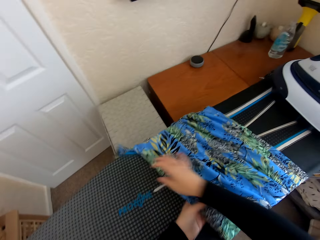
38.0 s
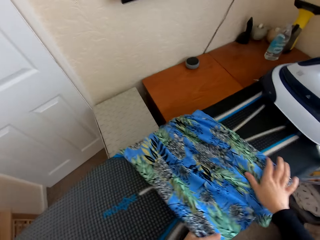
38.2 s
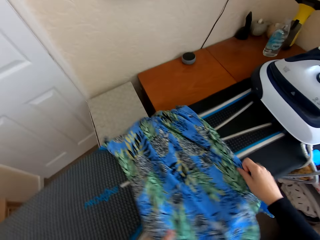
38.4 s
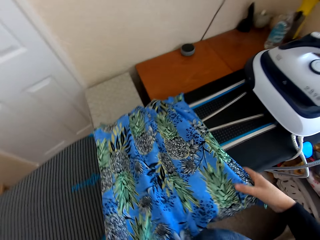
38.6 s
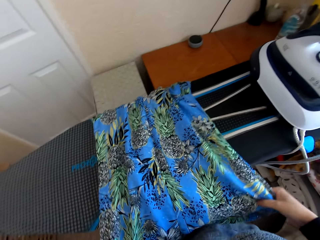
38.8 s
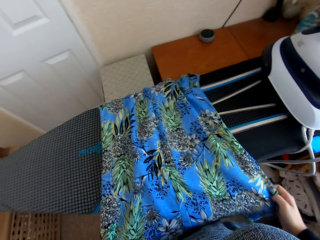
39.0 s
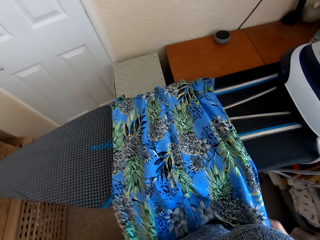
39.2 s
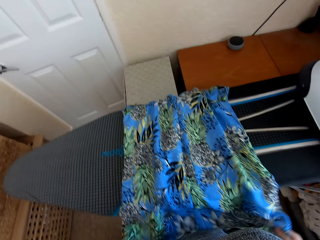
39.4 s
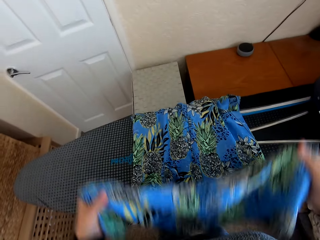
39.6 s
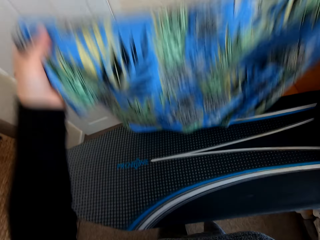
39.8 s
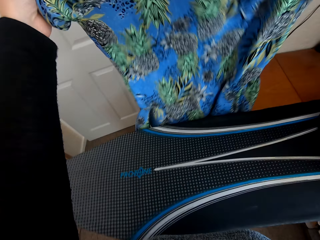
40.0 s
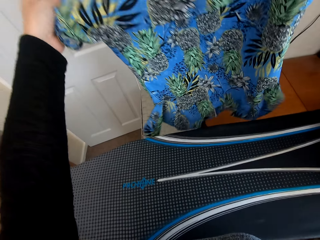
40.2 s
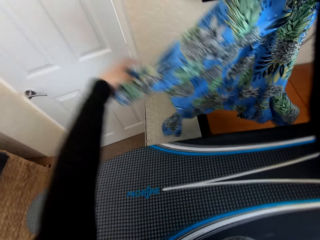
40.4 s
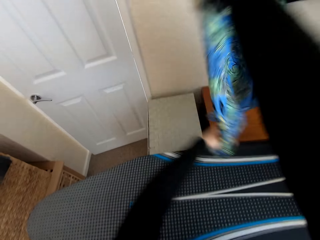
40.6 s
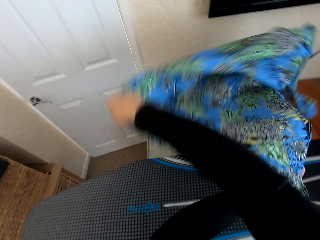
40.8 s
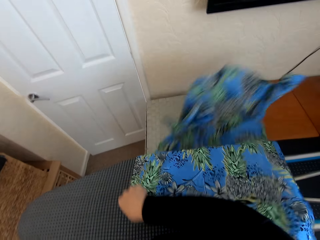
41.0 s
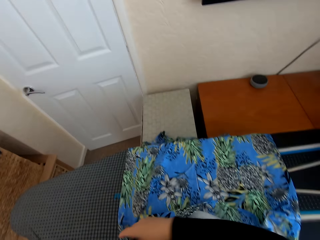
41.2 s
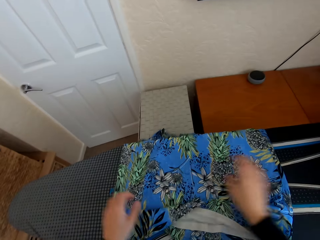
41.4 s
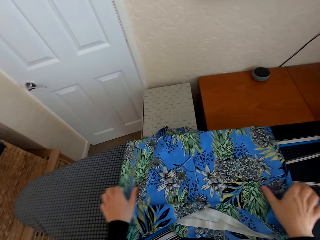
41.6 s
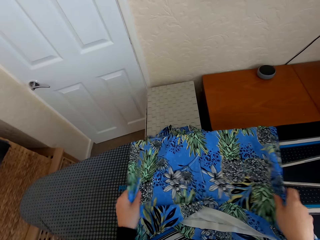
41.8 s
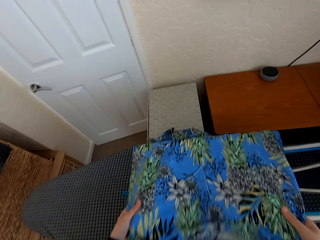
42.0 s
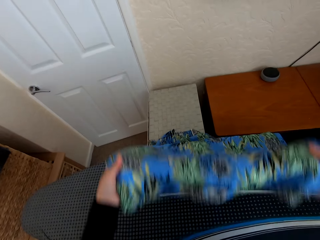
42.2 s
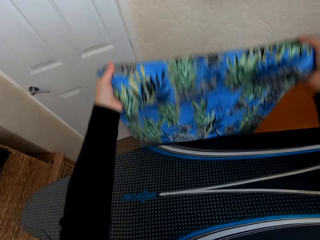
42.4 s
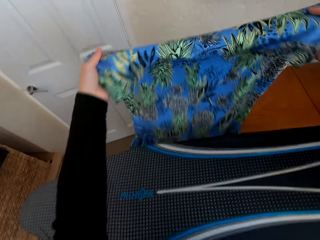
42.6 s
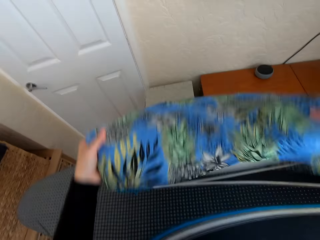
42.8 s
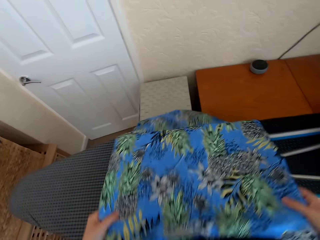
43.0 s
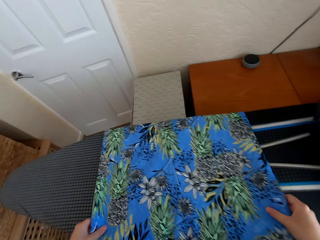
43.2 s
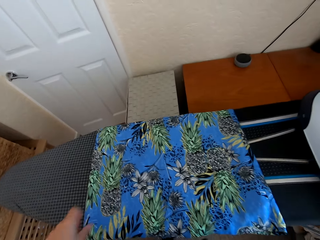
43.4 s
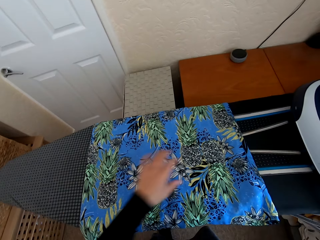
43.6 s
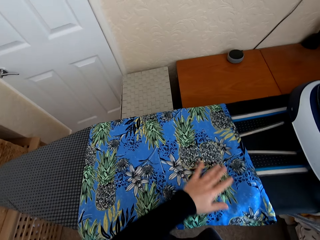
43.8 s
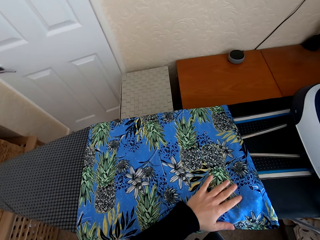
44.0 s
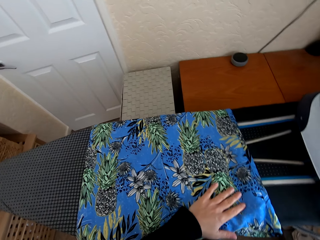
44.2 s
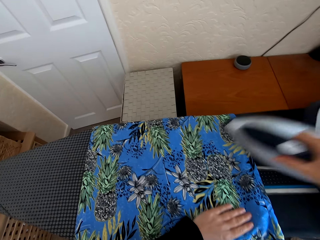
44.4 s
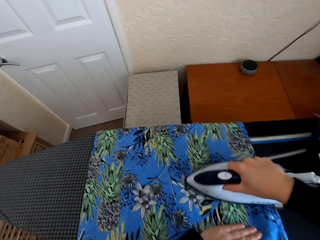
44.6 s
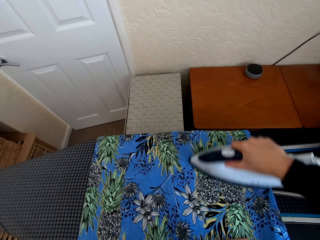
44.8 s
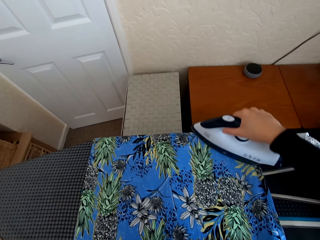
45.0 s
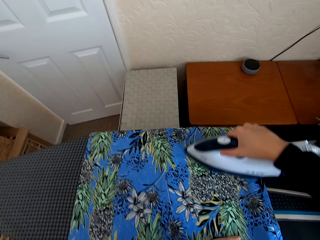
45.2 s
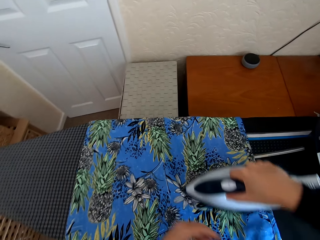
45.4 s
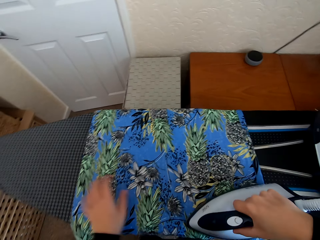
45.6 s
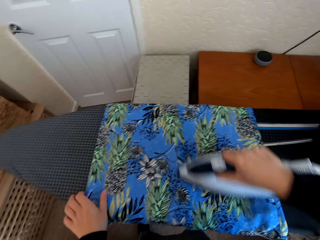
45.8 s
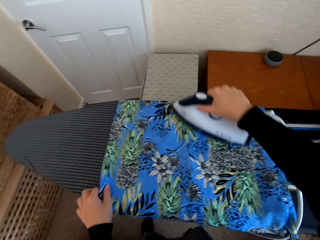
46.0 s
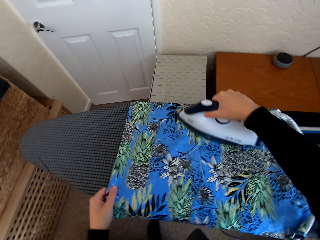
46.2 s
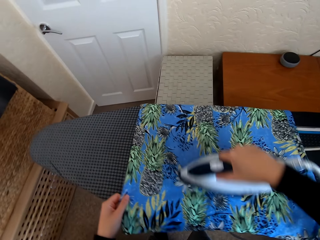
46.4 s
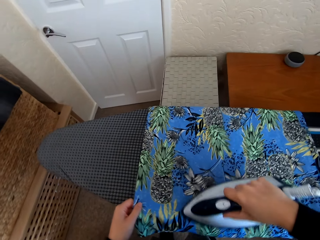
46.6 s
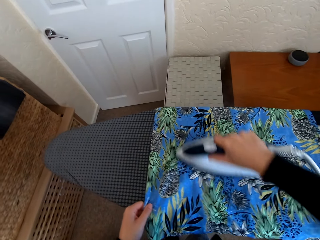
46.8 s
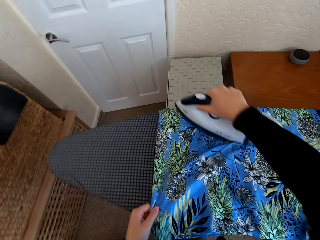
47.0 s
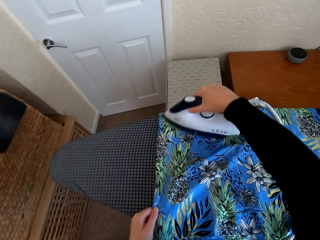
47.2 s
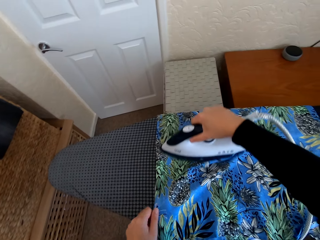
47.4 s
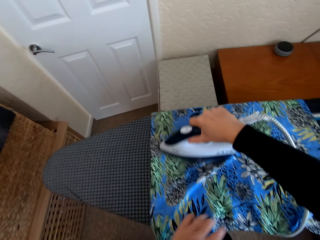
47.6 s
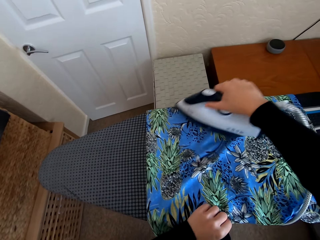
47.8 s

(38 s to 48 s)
The camera wearer adjusts the cloth on the iron board. They spread the dress on the Brabantia iron board. They pick the iron box from the Brabantia iron board. They iron the dress on the Brabantia iron board.

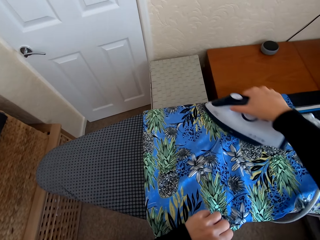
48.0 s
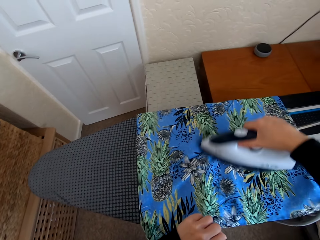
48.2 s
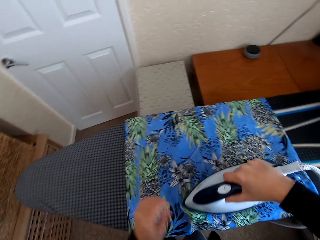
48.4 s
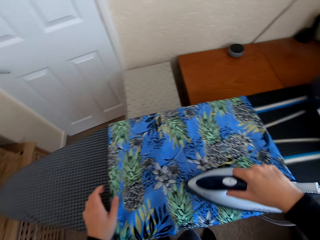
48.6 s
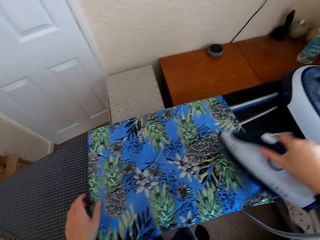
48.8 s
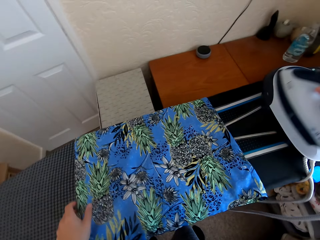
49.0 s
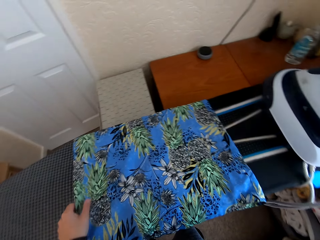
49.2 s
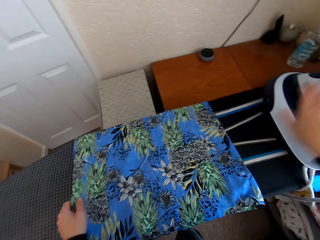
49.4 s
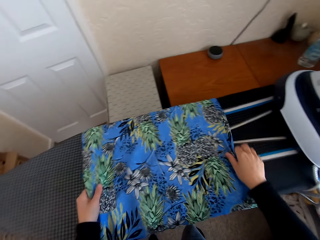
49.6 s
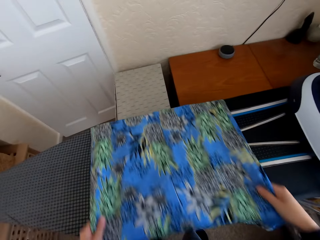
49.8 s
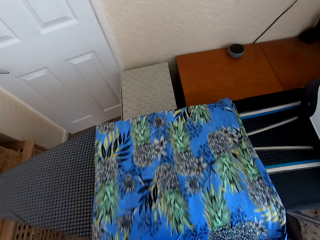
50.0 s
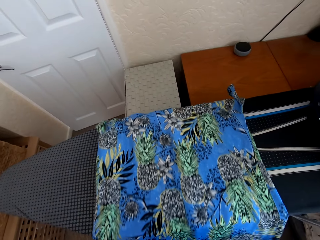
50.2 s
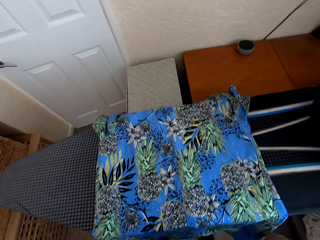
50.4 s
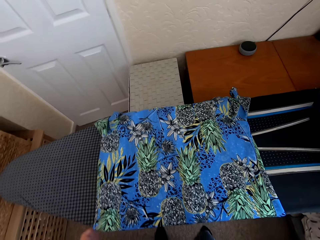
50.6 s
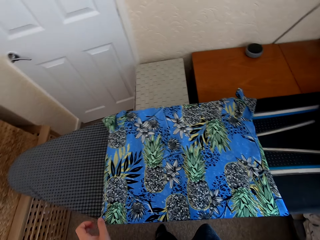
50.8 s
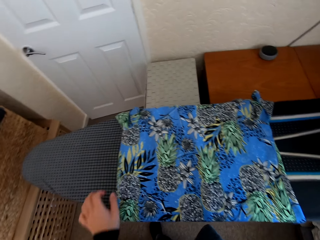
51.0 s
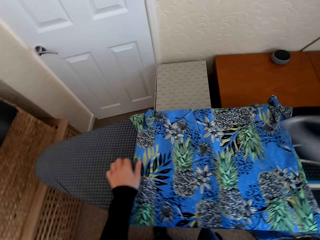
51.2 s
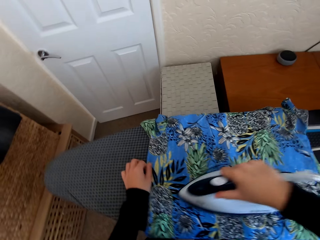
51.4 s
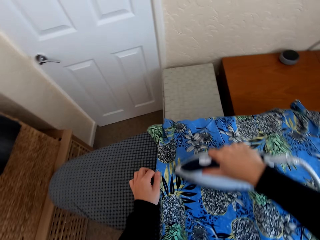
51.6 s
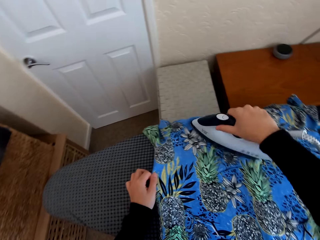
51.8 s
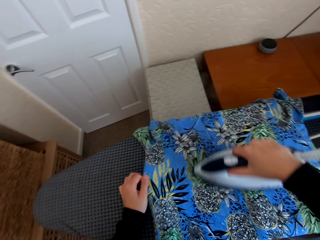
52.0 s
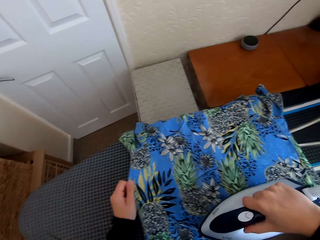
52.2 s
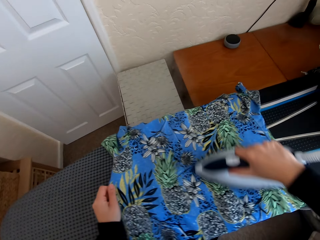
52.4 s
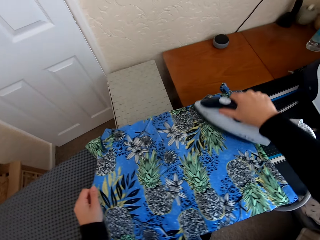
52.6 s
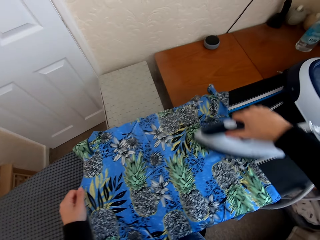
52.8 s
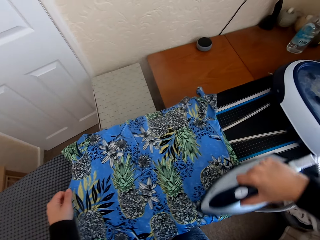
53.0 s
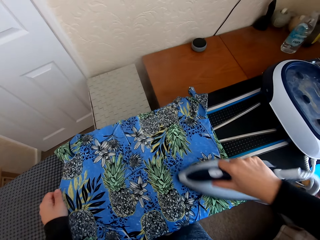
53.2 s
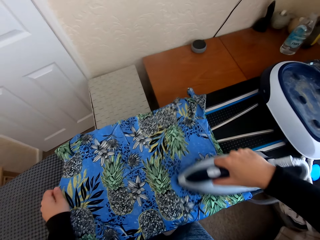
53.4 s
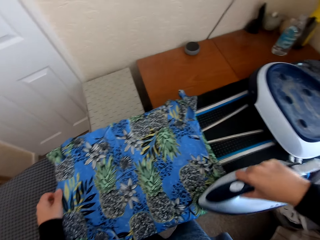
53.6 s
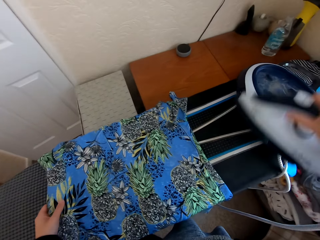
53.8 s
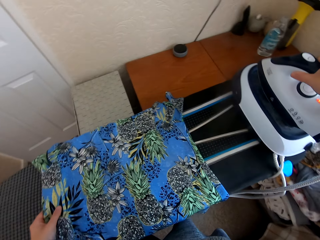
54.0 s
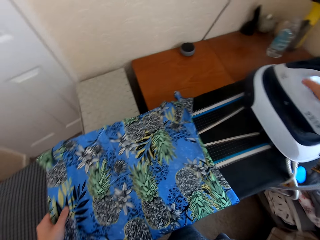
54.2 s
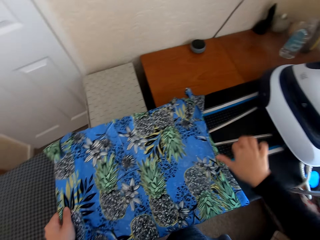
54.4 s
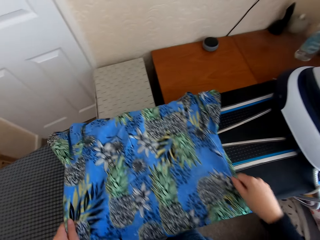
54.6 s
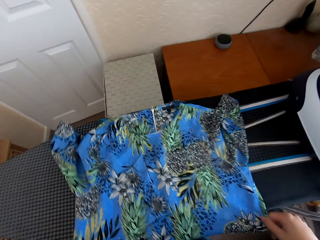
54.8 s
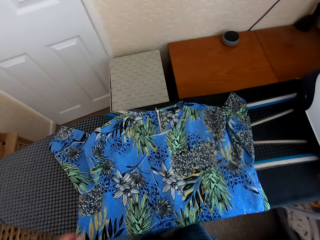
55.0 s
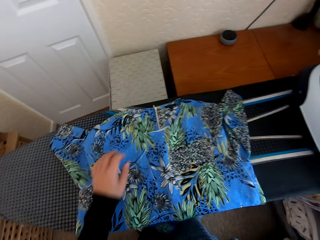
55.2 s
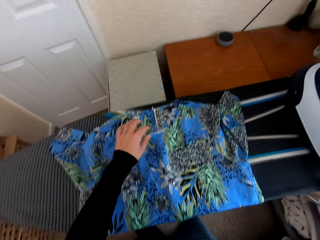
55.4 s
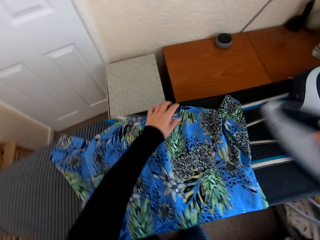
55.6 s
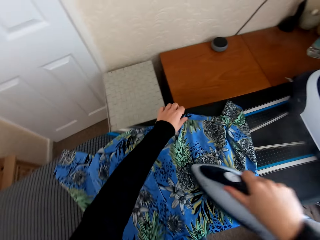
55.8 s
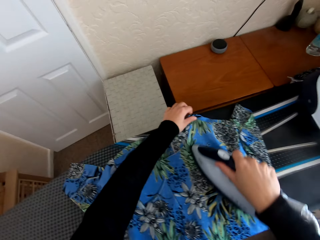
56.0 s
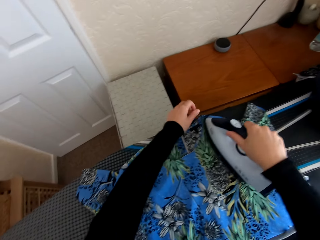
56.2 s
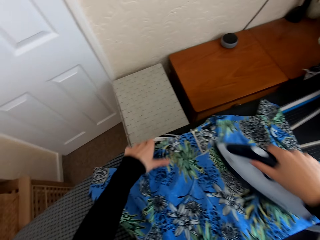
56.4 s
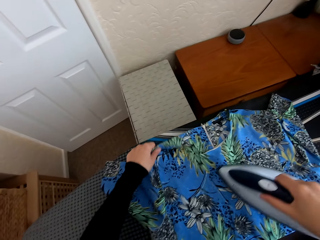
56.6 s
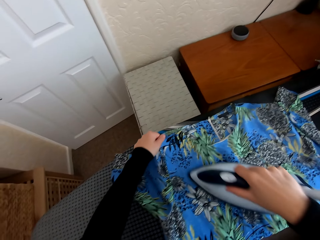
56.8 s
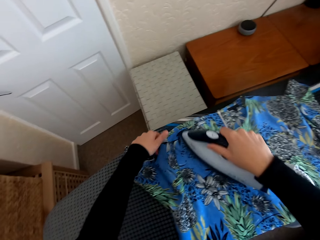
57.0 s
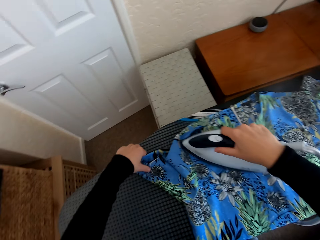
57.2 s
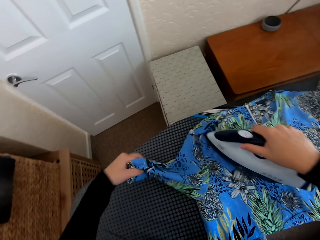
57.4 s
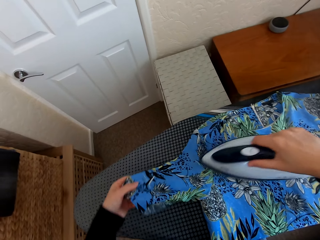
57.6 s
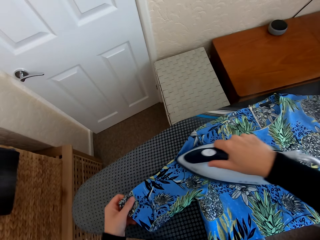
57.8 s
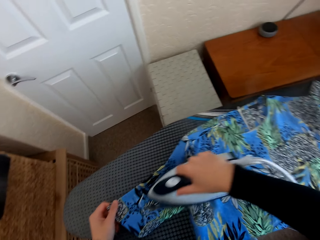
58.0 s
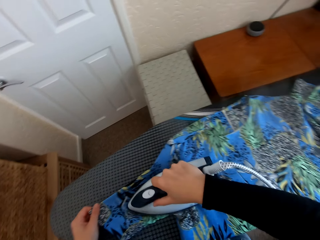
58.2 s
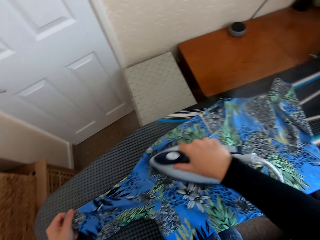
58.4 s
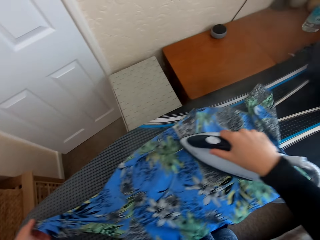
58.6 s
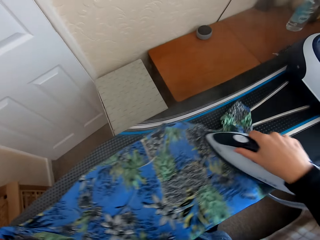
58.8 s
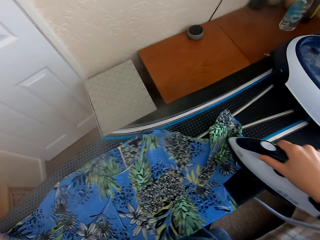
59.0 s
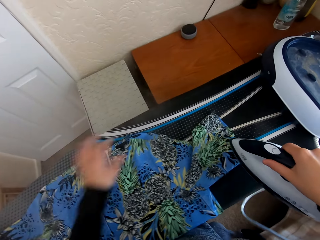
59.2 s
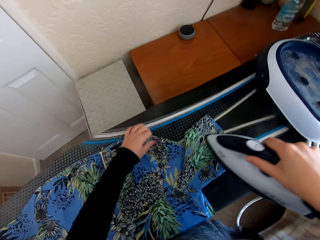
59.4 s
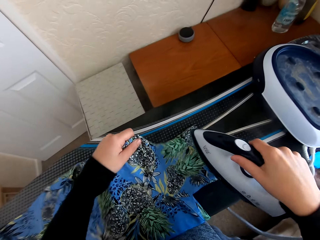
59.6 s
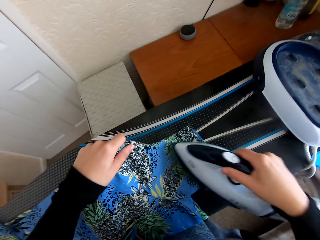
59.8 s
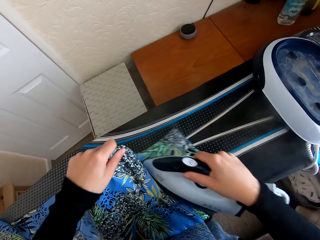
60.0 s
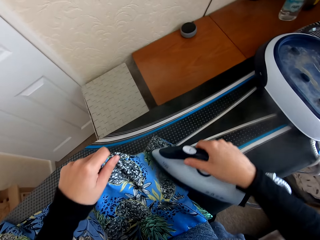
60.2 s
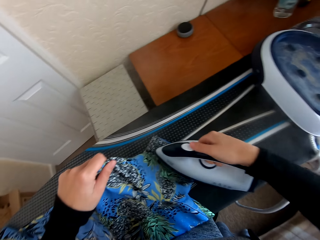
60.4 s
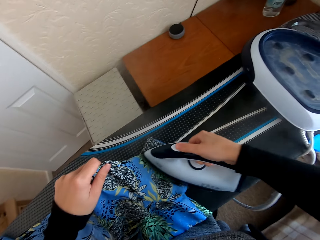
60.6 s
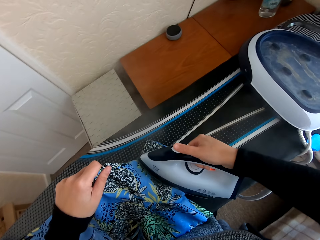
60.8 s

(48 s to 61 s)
The camera wearer puts the iron box on the iron board hanger. They move the dress on the Brabantia iron board. They iron the dress on the Brabantia iron board. They put the iron box on the iron board hanger. They move the dress on the Brabantia iron board. They pick the iron box from the Brabantia iron board. They iron the dress on the Brabantia iron board.
